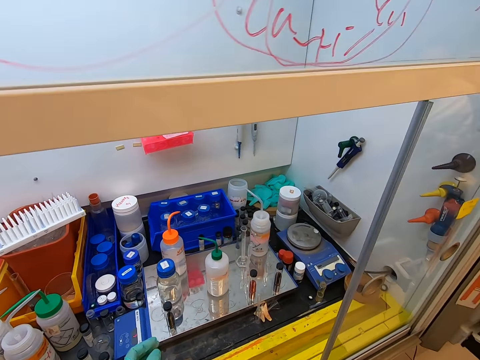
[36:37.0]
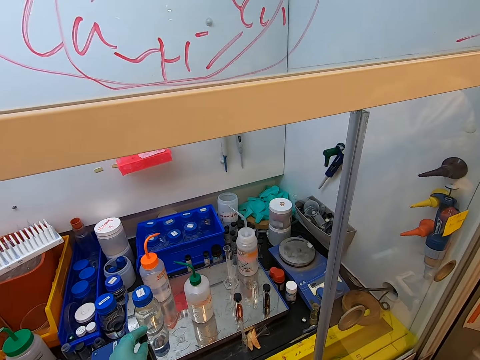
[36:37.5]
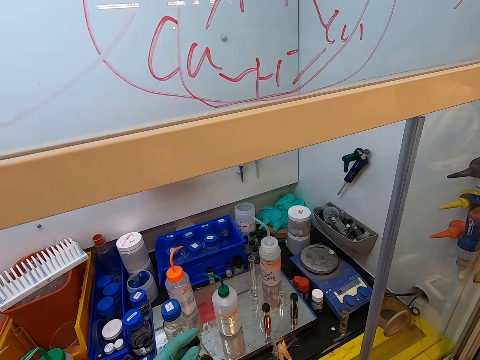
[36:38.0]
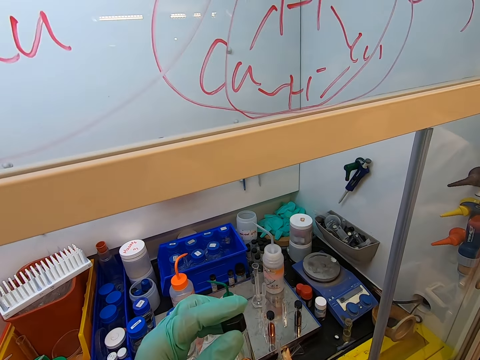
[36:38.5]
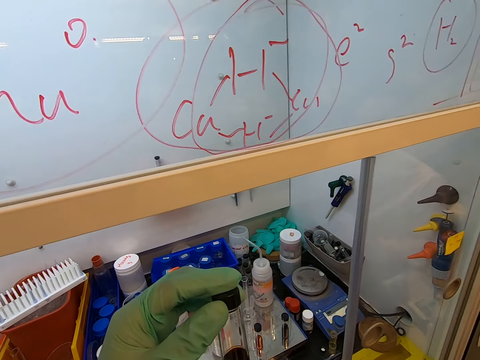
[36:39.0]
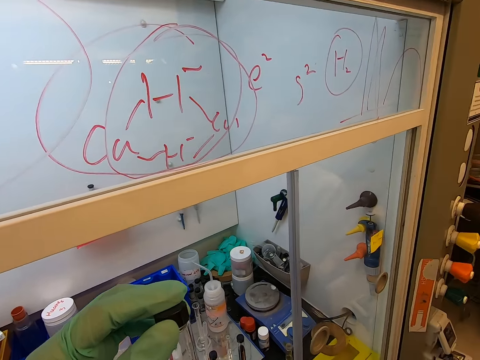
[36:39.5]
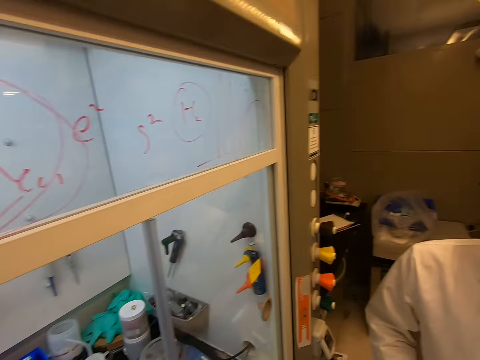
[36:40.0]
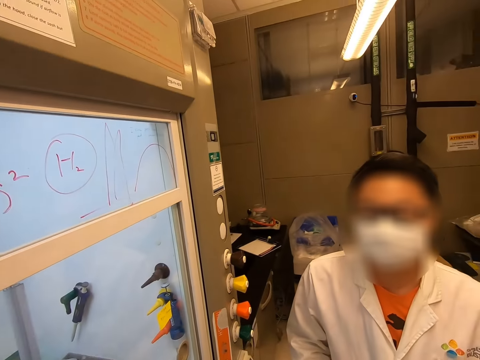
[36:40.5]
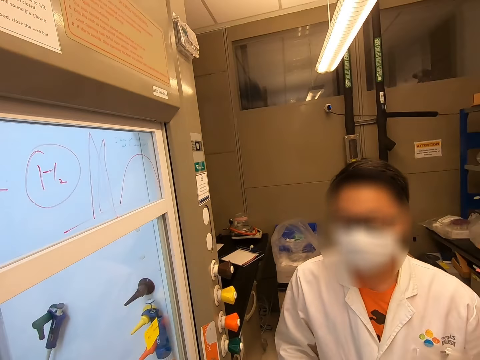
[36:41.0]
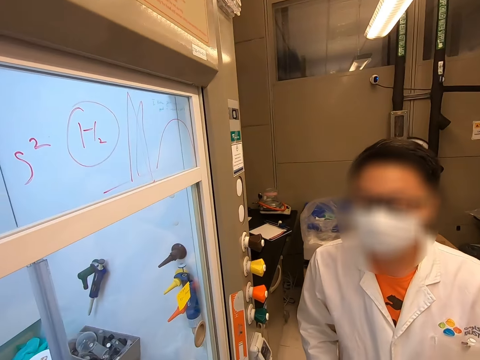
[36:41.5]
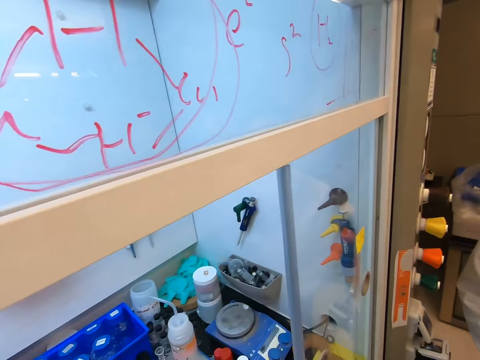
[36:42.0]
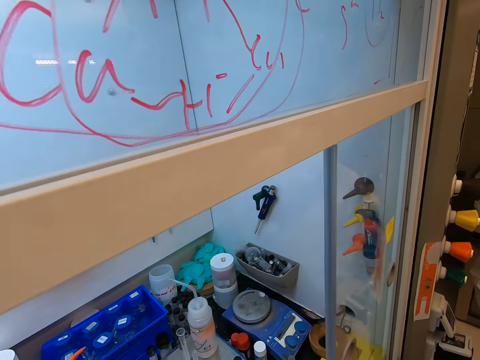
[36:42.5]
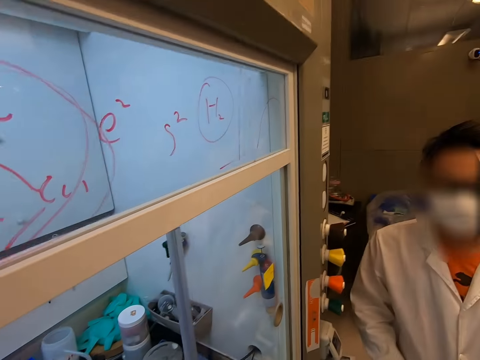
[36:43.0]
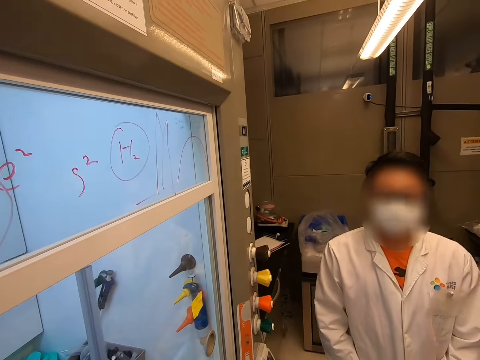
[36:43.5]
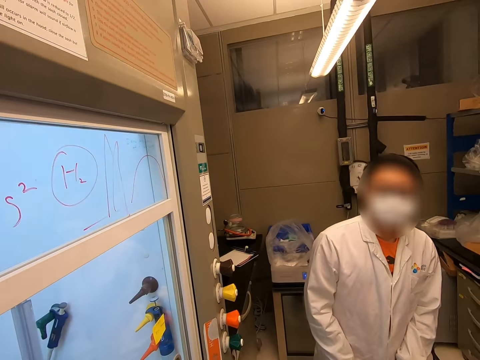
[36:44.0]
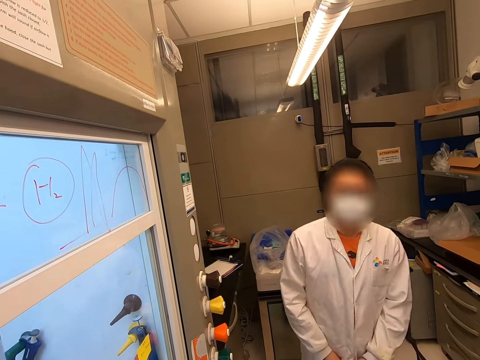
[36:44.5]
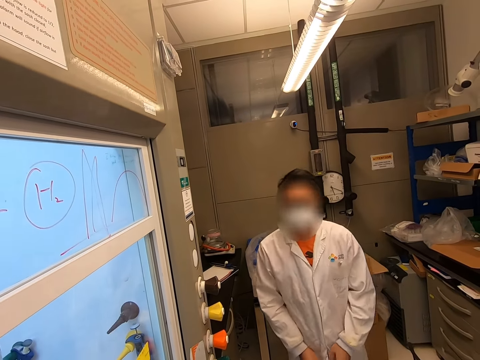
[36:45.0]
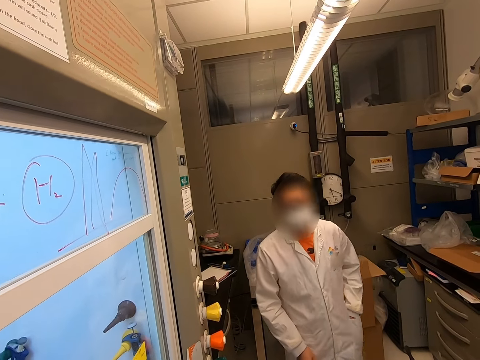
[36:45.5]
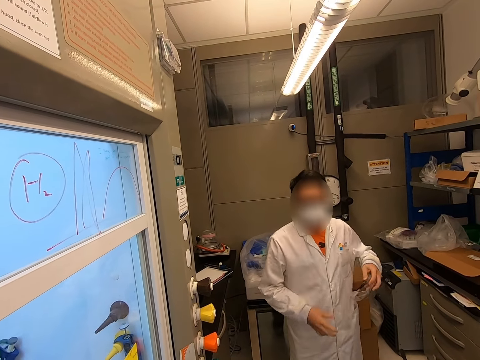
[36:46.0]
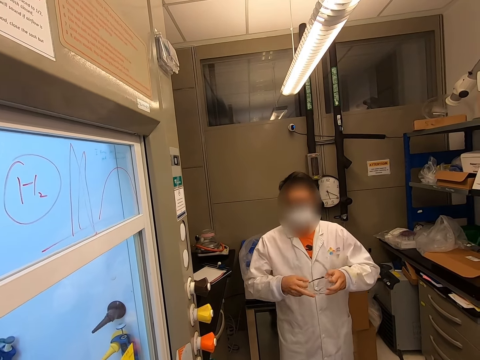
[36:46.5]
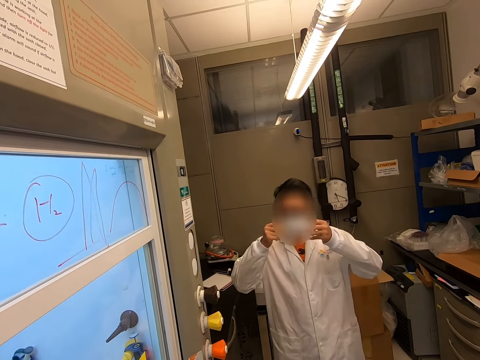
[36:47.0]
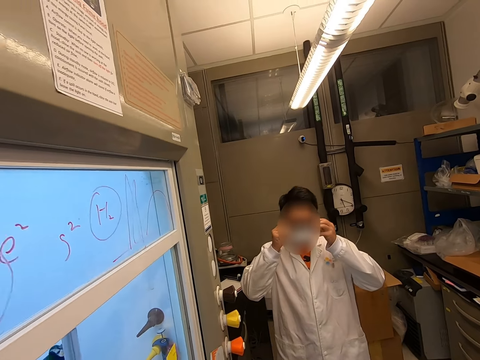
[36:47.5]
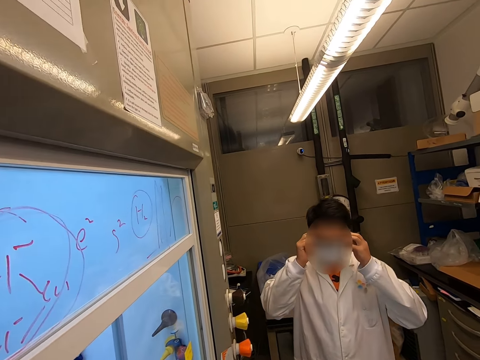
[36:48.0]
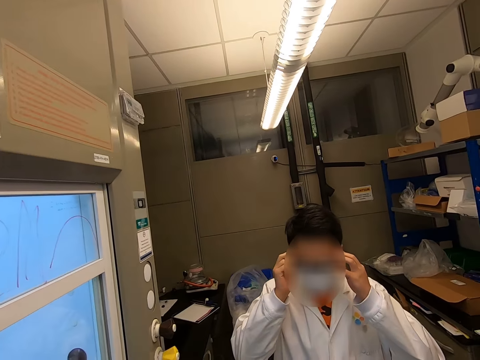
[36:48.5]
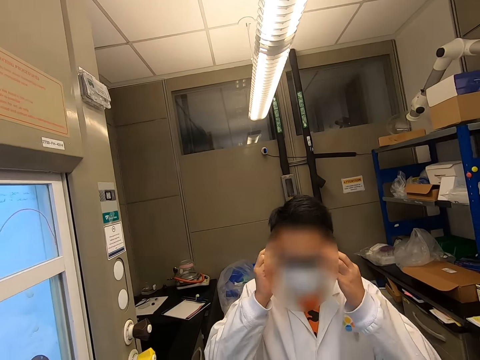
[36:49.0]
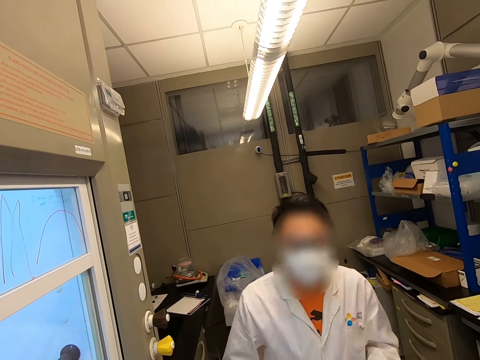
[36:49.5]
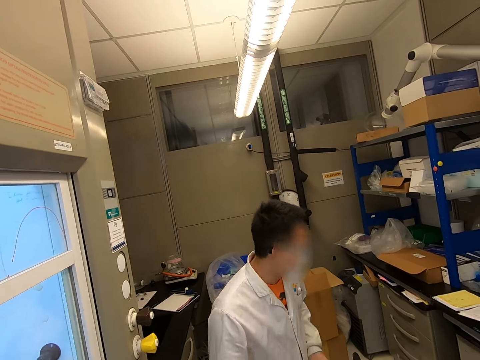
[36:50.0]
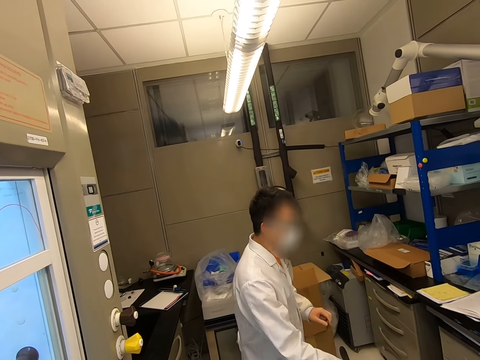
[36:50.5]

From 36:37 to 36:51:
The camera wearer picks up a test tube. They look around the room. A man walks back. The man puts on the glasses.

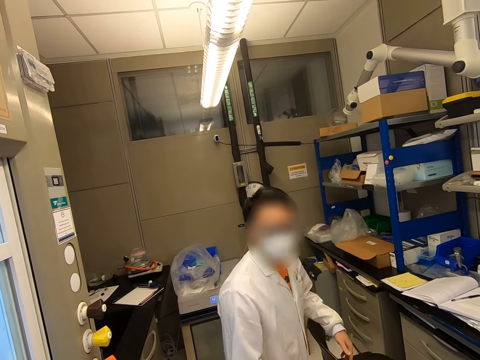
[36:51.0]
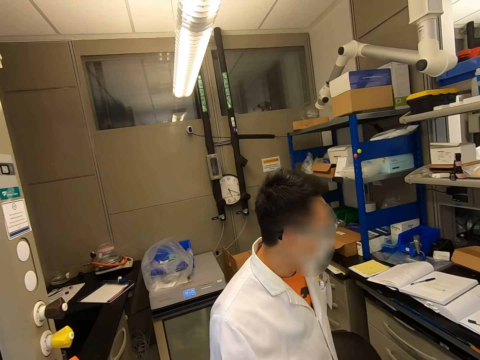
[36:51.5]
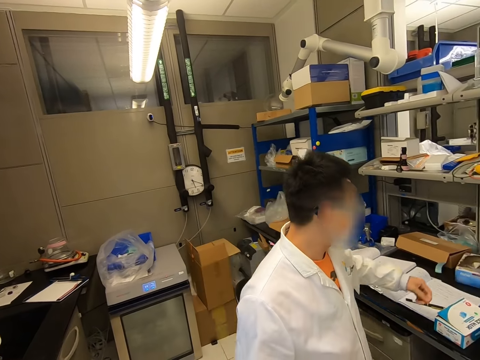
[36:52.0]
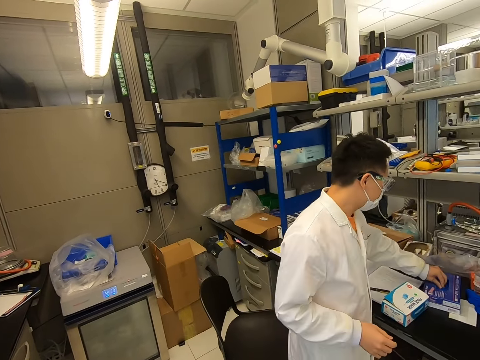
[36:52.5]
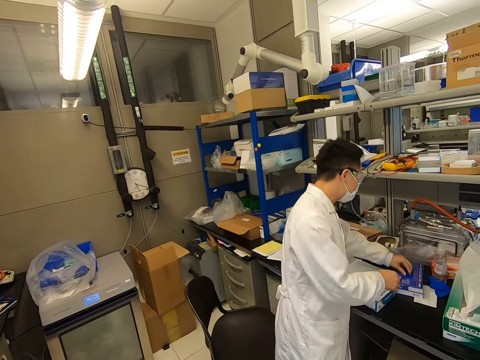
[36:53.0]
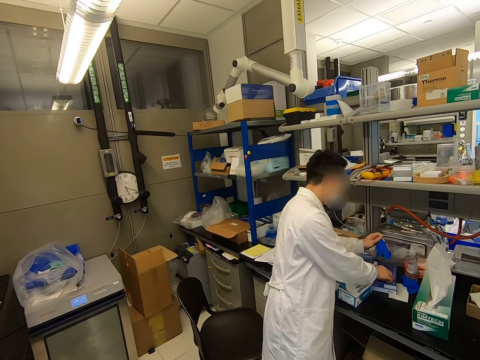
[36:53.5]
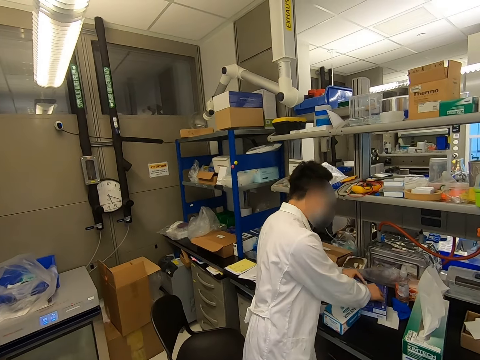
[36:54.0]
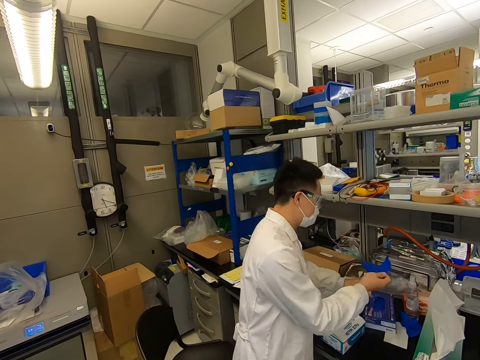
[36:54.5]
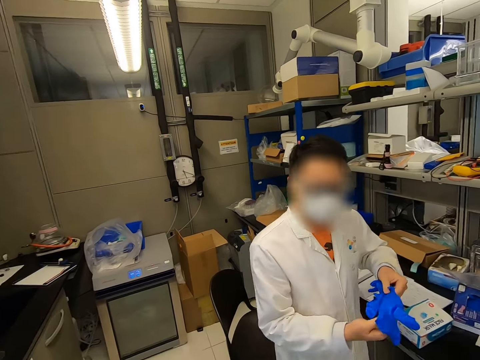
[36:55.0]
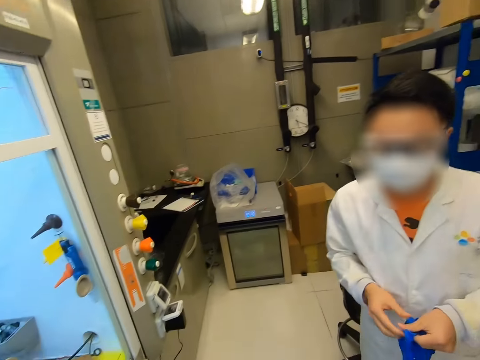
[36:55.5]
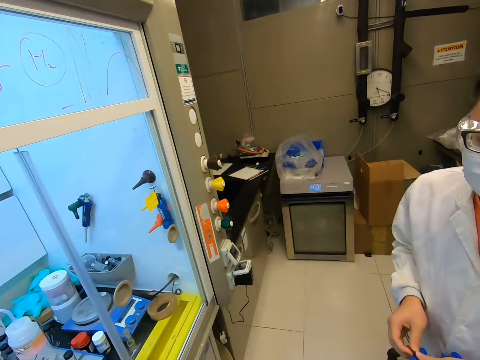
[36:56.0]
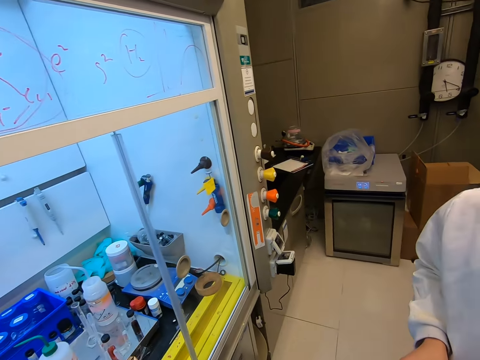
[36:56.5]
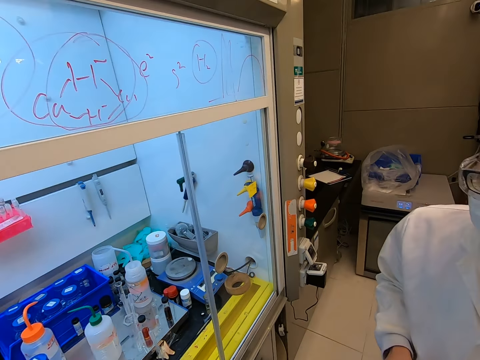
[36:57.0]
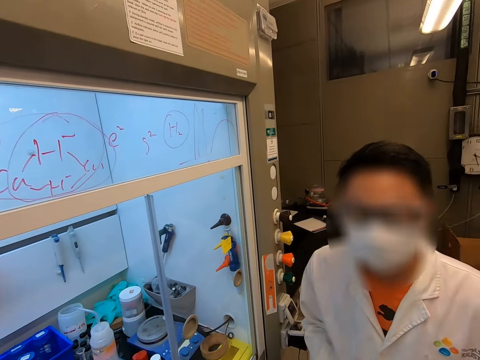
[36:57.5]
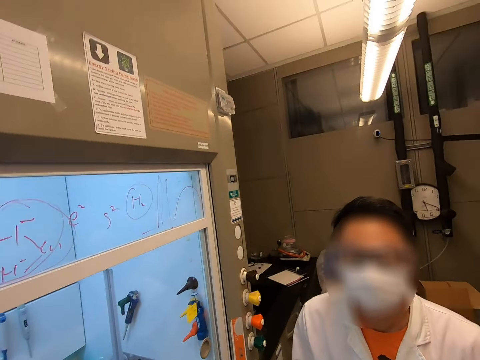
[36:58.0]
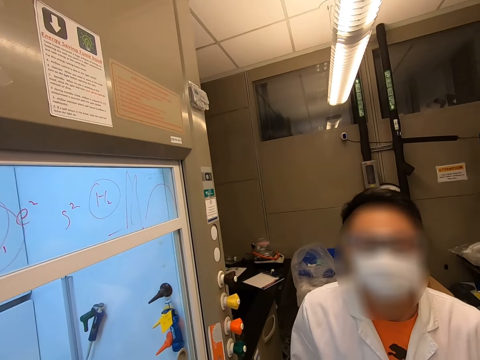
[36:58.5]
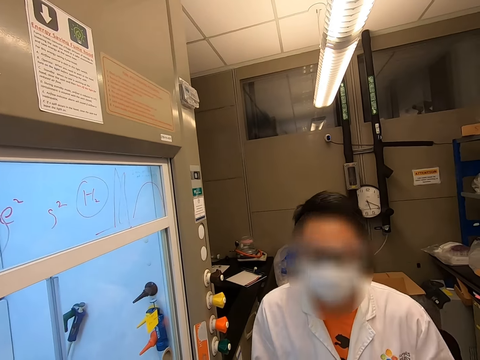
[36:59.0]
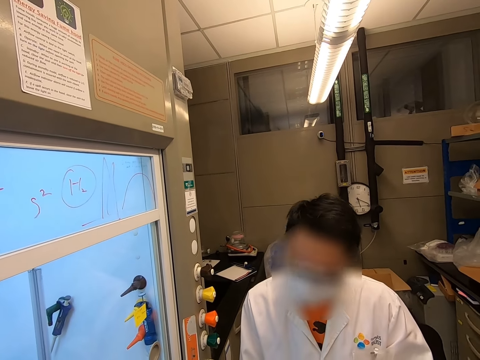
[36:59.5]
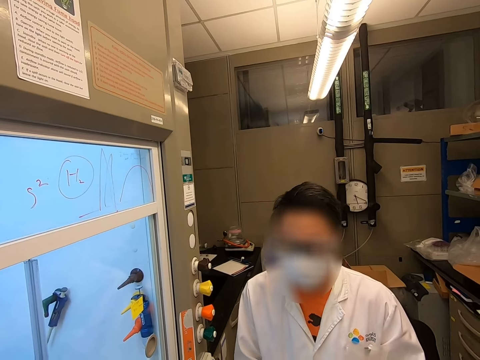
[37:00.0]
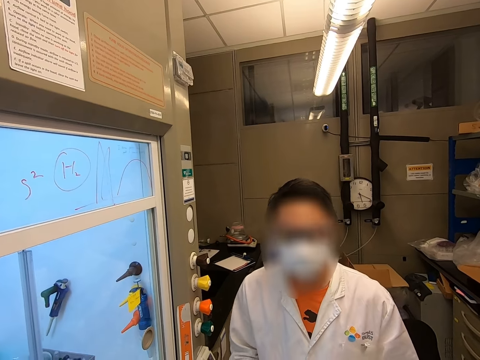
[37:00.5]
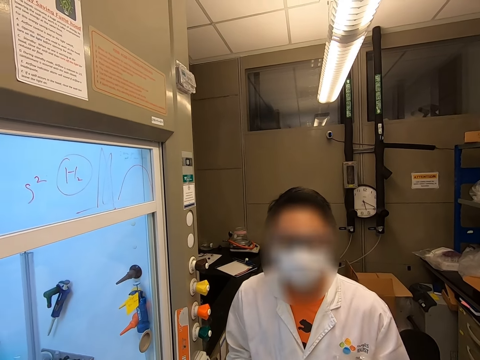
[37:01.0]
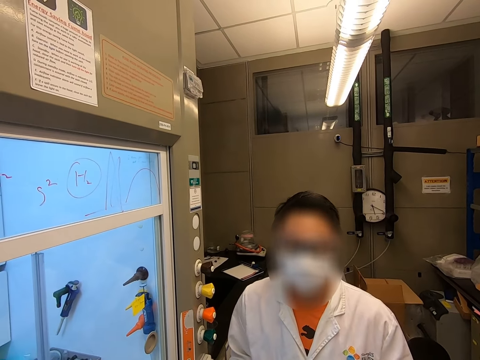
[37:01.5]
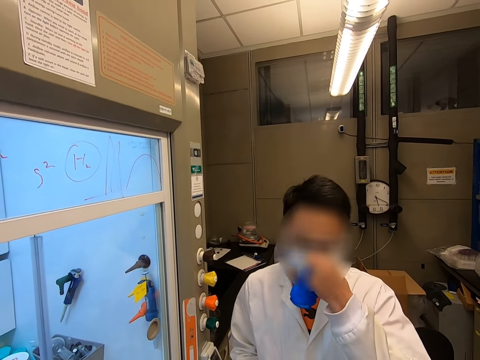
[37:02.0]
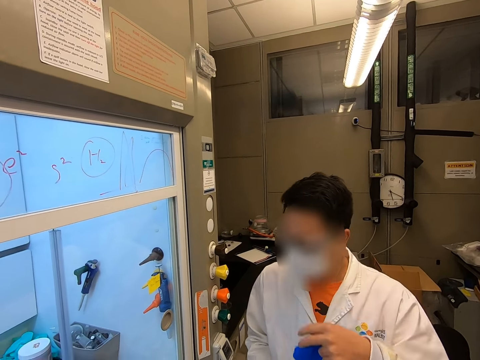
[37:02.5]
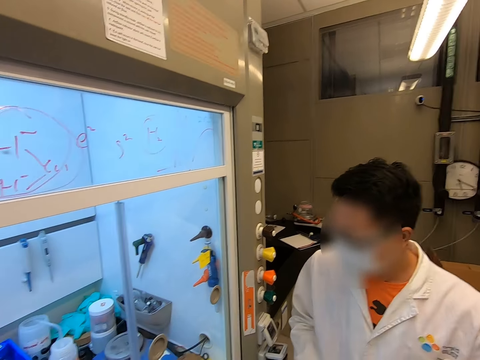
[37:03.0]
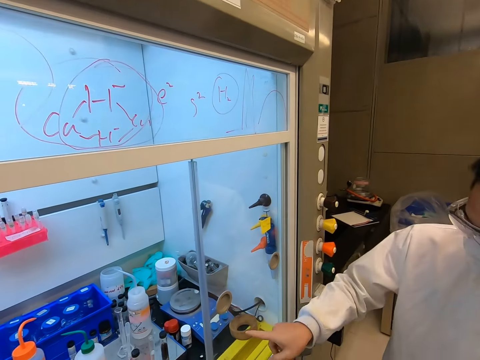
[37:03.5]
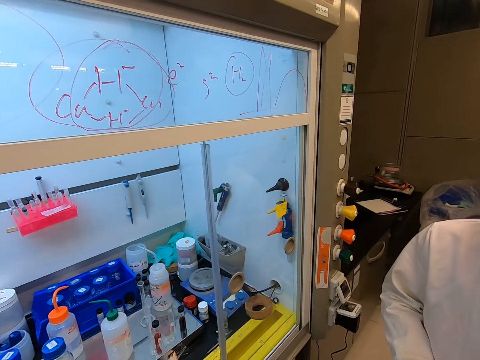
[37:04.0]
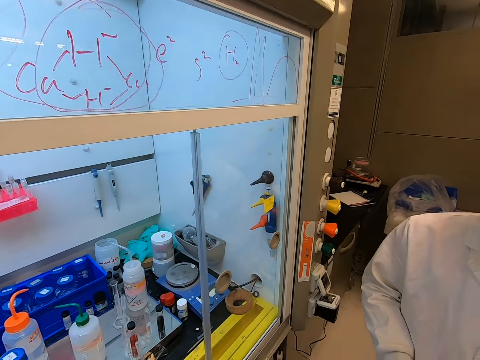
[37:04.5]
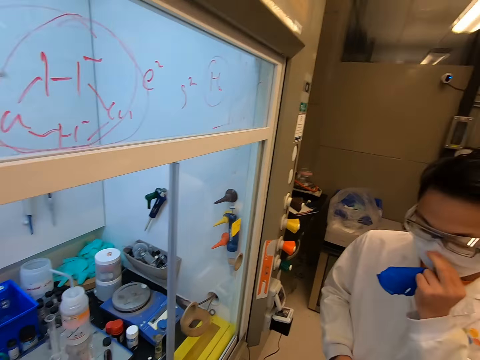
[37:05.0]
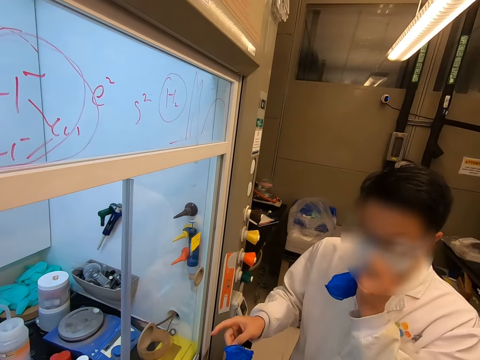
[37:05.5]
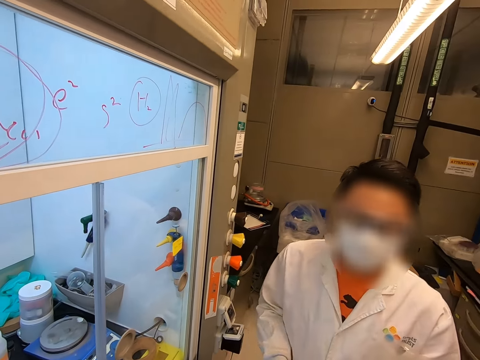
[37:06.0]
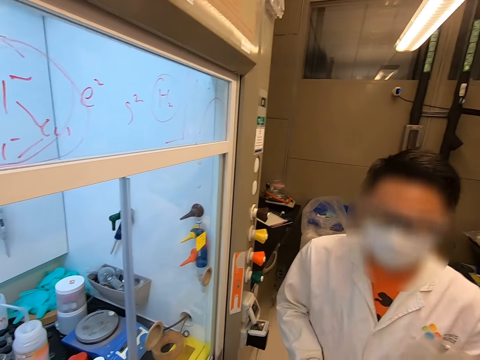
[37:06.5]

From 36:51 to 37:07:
A man picks up hand gloves. The man wears the glove. The man touches a mask.
